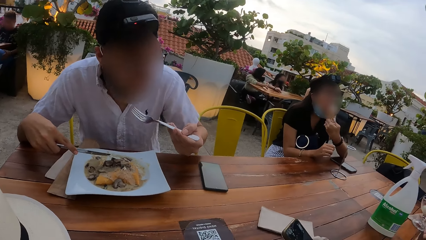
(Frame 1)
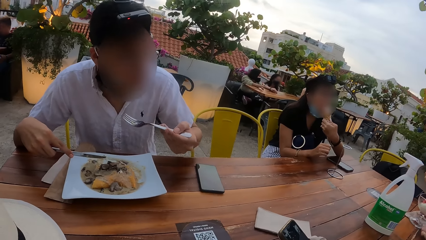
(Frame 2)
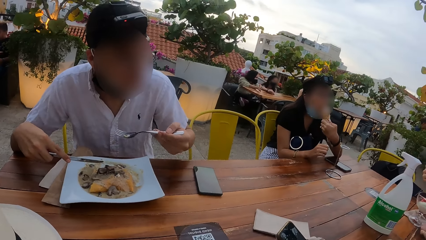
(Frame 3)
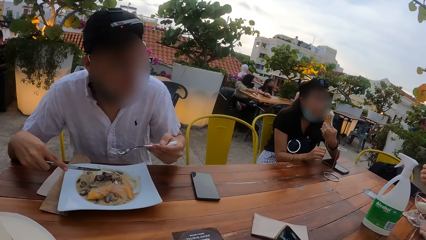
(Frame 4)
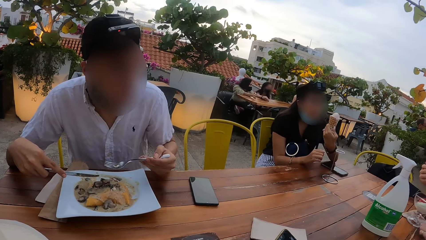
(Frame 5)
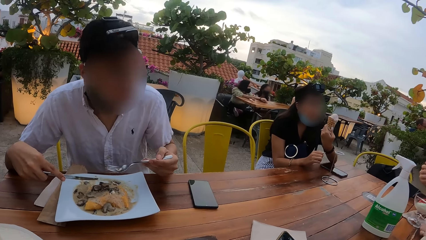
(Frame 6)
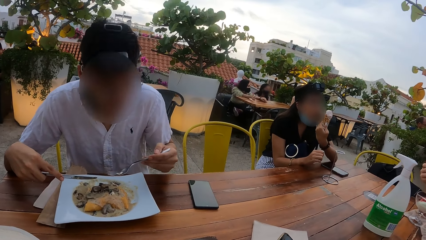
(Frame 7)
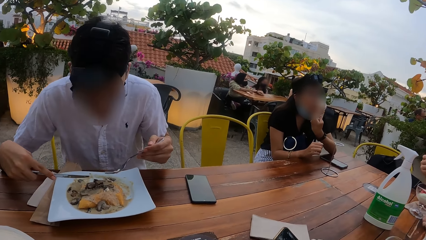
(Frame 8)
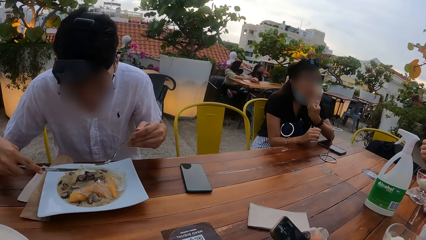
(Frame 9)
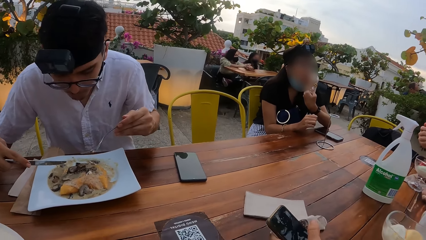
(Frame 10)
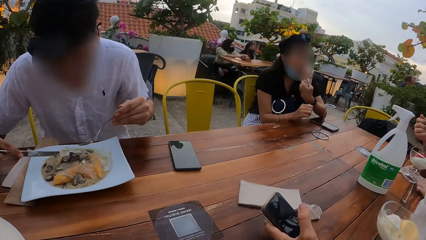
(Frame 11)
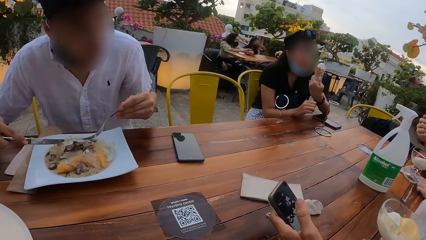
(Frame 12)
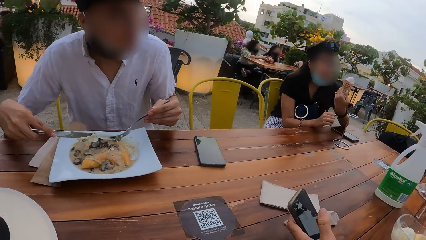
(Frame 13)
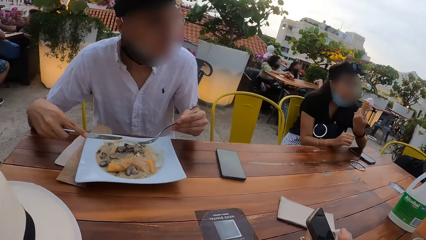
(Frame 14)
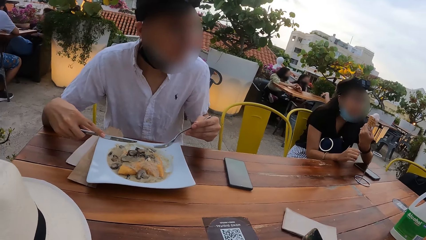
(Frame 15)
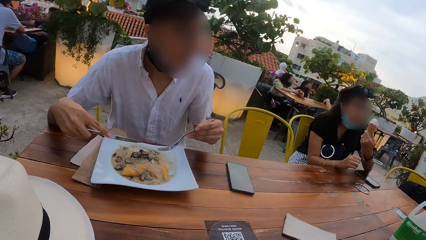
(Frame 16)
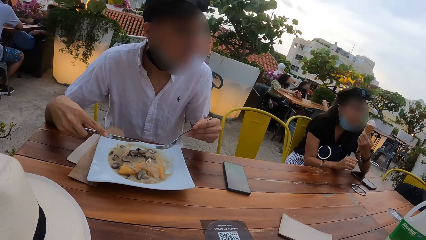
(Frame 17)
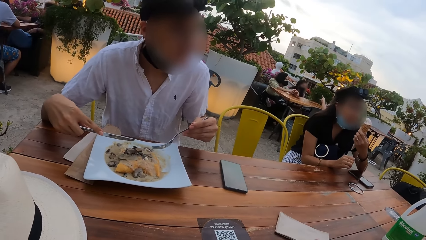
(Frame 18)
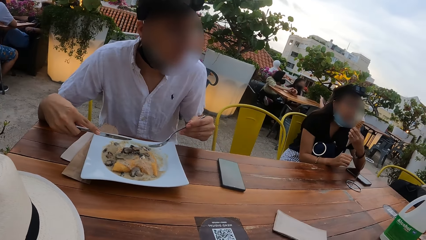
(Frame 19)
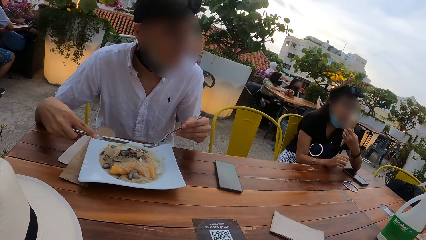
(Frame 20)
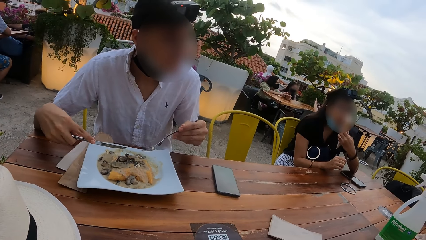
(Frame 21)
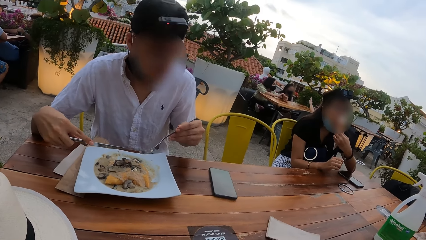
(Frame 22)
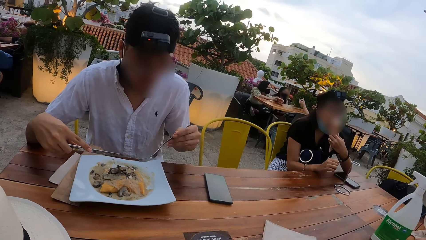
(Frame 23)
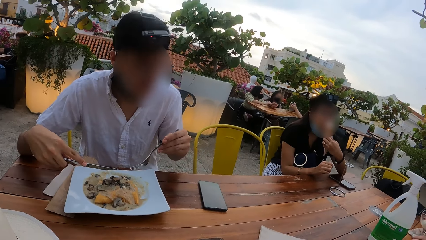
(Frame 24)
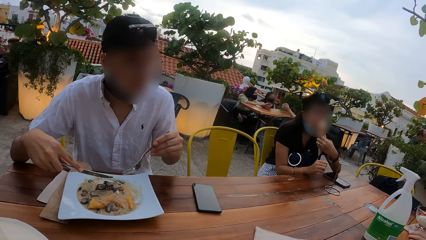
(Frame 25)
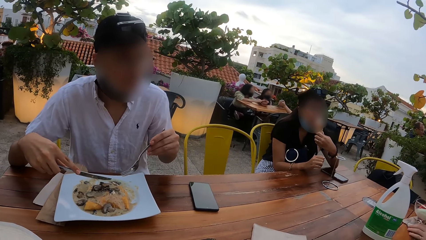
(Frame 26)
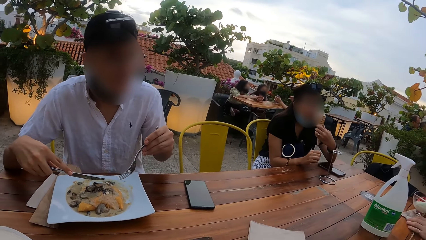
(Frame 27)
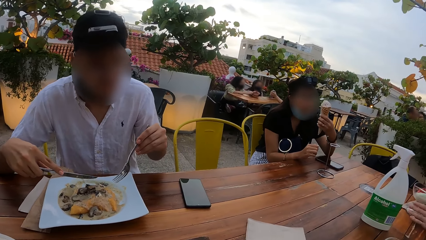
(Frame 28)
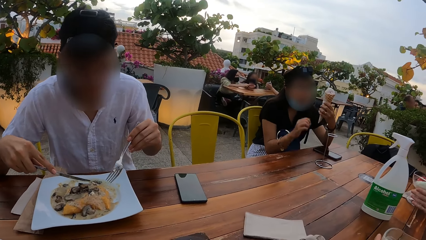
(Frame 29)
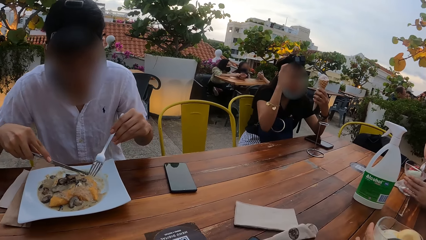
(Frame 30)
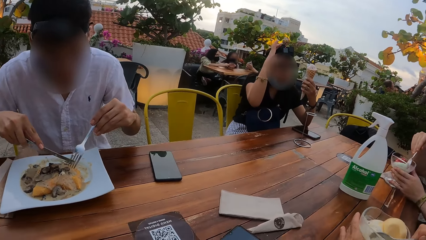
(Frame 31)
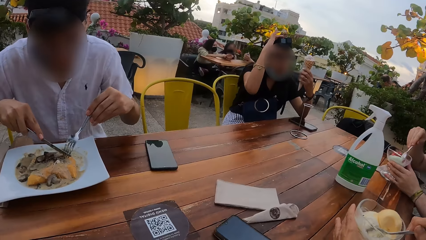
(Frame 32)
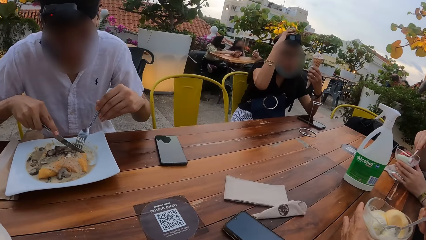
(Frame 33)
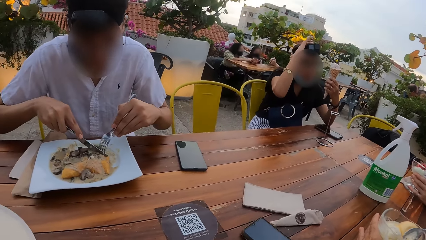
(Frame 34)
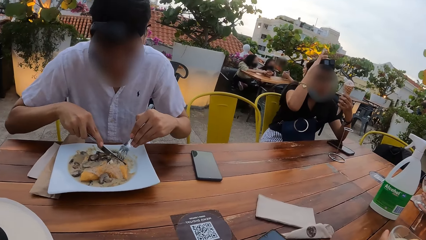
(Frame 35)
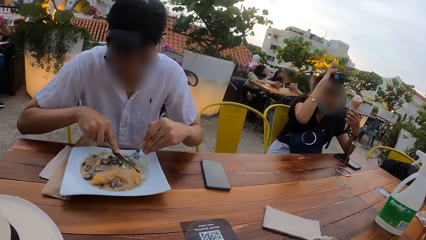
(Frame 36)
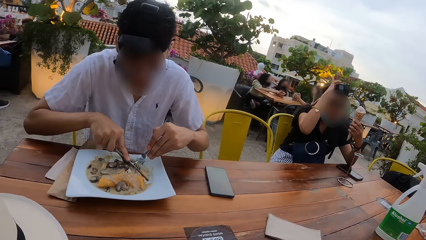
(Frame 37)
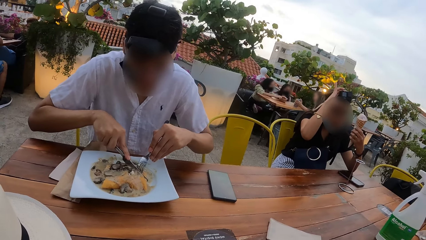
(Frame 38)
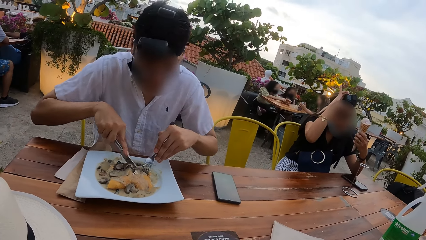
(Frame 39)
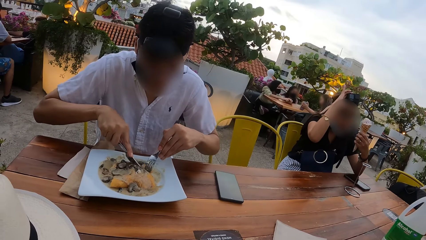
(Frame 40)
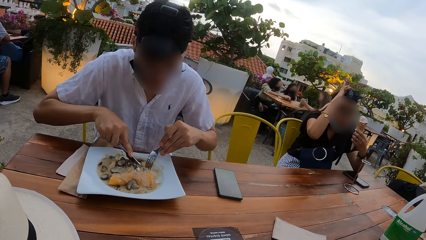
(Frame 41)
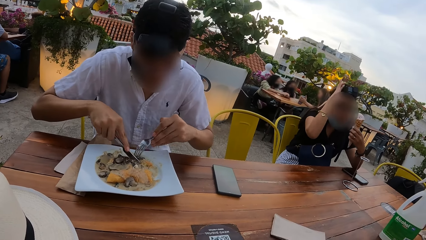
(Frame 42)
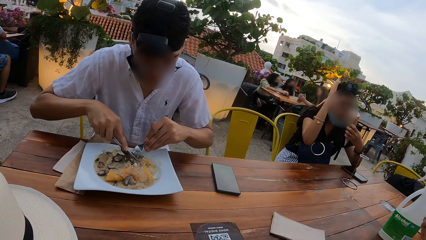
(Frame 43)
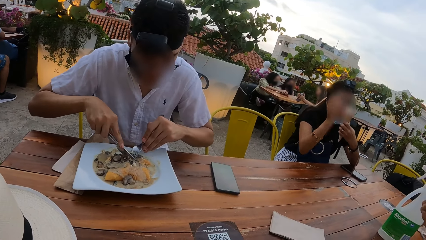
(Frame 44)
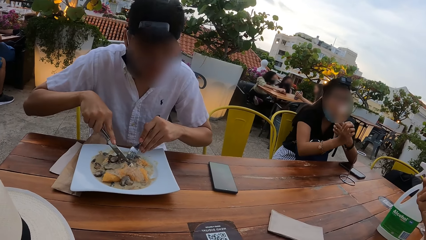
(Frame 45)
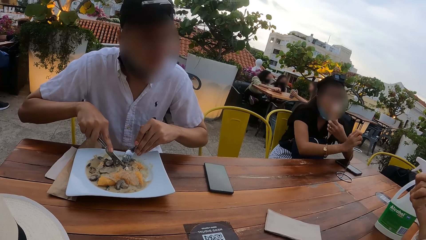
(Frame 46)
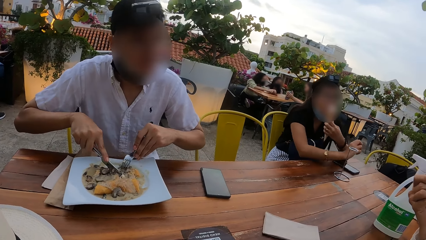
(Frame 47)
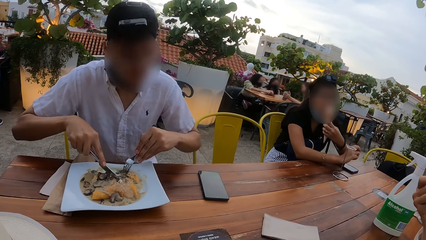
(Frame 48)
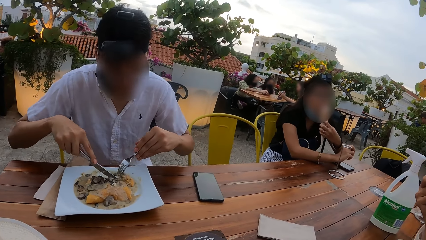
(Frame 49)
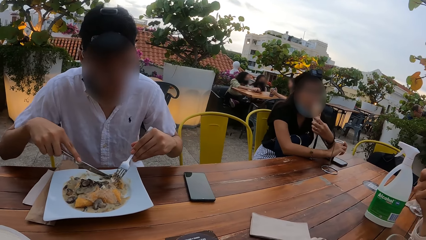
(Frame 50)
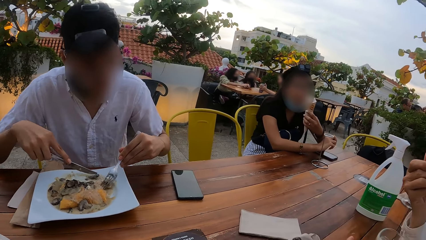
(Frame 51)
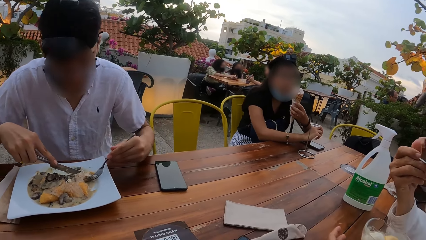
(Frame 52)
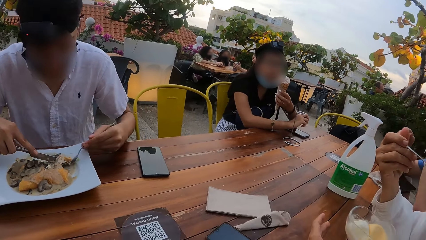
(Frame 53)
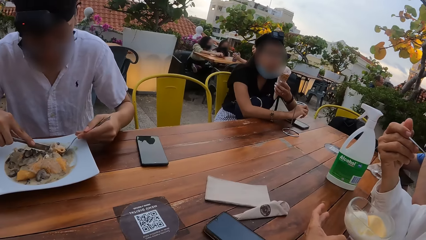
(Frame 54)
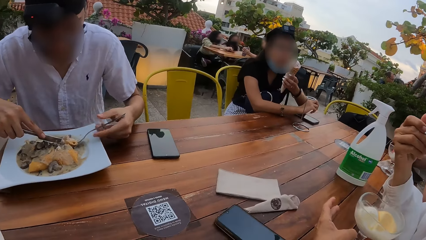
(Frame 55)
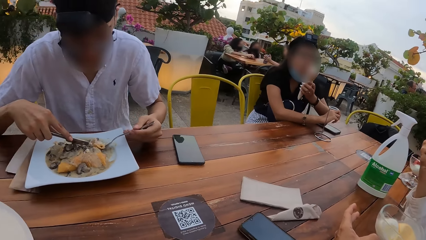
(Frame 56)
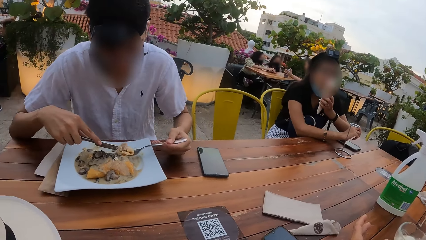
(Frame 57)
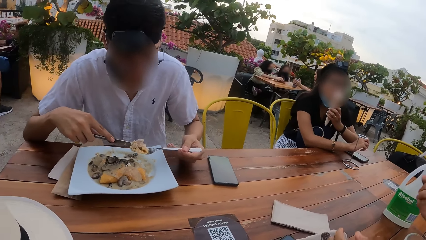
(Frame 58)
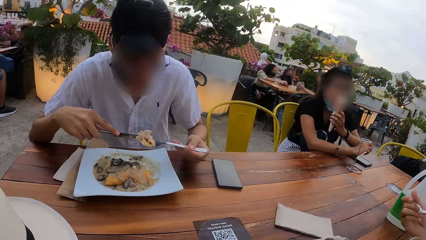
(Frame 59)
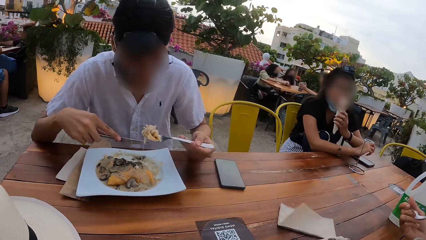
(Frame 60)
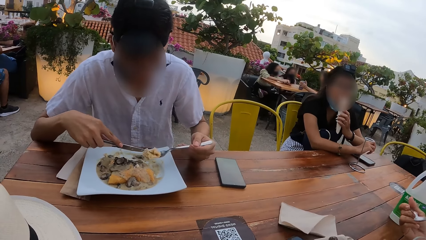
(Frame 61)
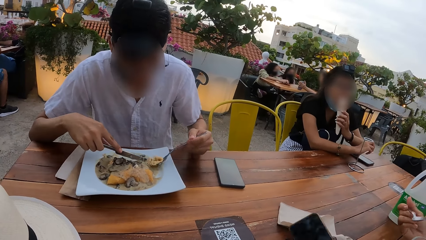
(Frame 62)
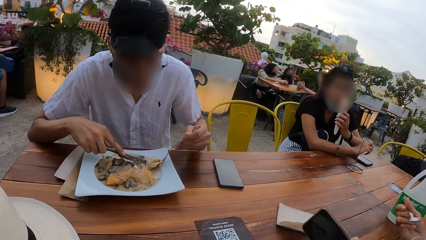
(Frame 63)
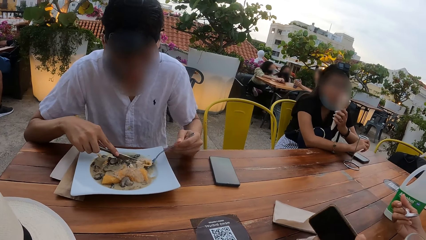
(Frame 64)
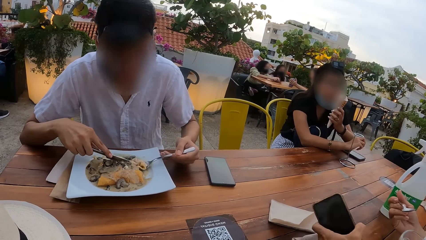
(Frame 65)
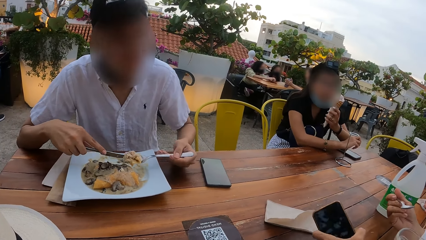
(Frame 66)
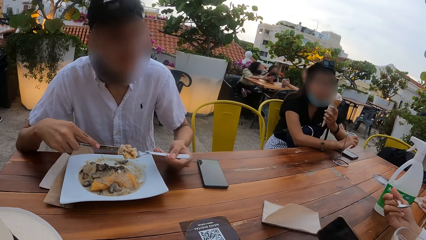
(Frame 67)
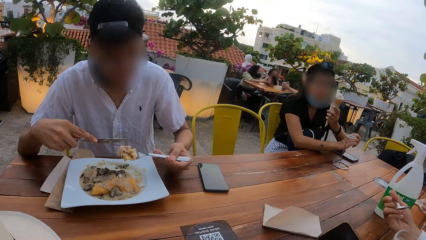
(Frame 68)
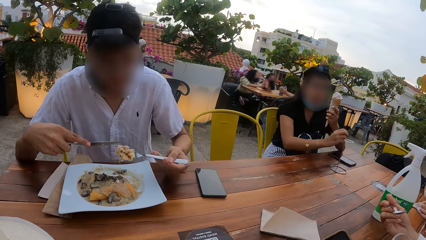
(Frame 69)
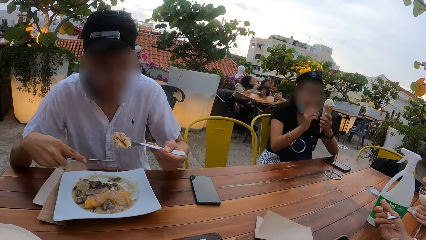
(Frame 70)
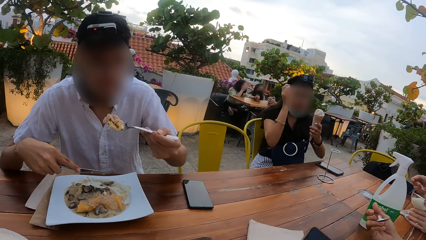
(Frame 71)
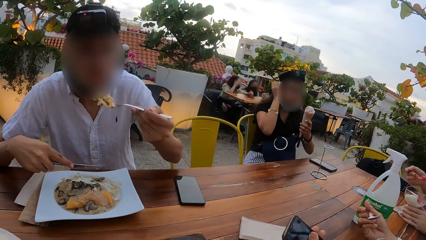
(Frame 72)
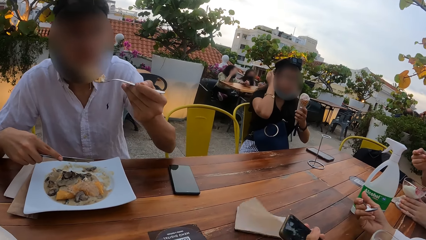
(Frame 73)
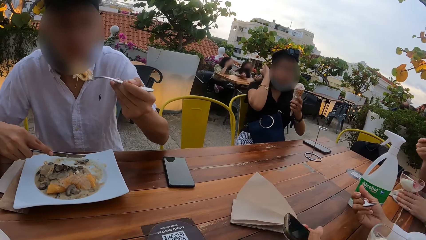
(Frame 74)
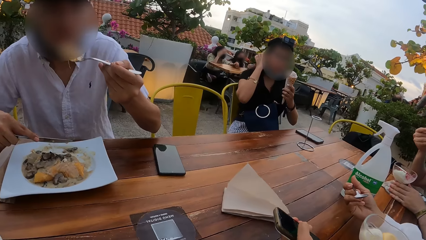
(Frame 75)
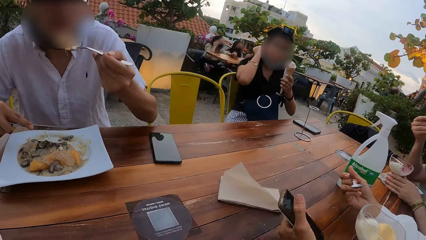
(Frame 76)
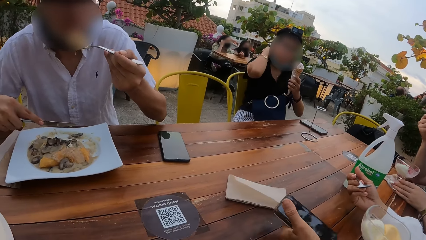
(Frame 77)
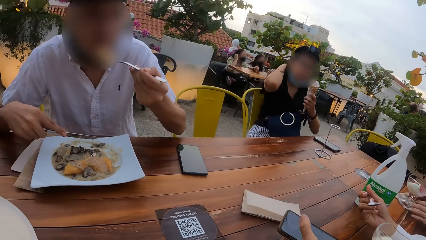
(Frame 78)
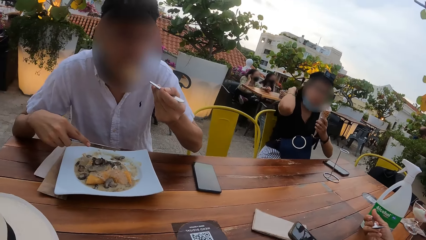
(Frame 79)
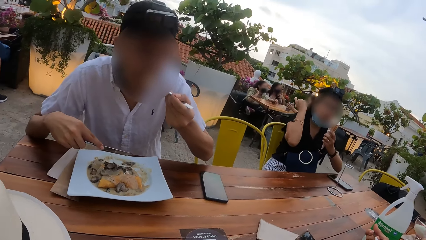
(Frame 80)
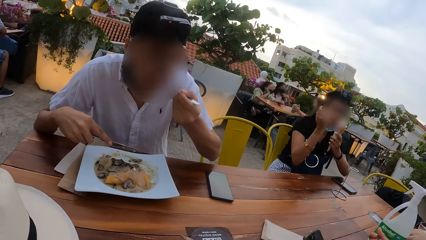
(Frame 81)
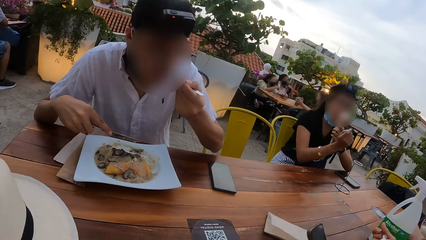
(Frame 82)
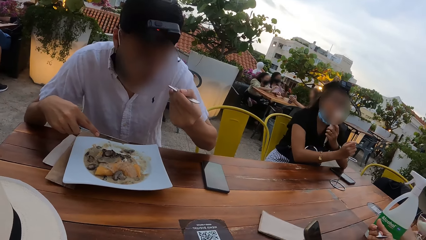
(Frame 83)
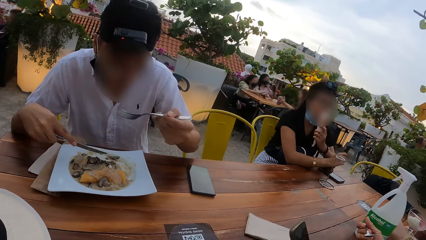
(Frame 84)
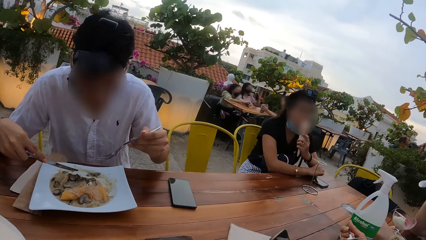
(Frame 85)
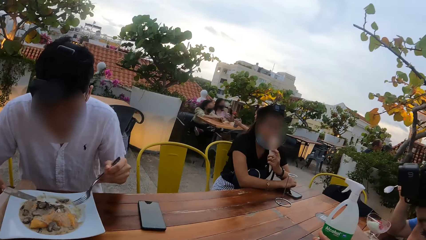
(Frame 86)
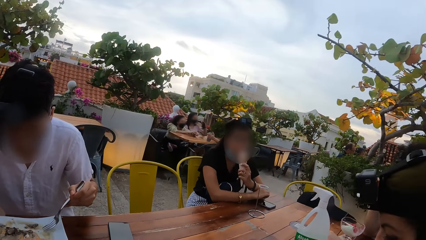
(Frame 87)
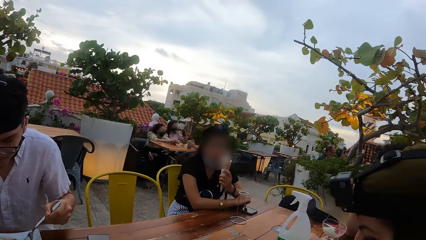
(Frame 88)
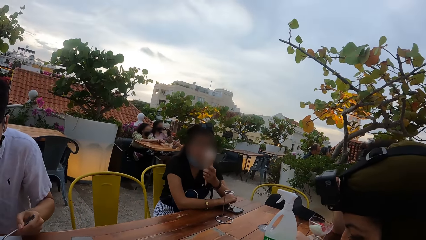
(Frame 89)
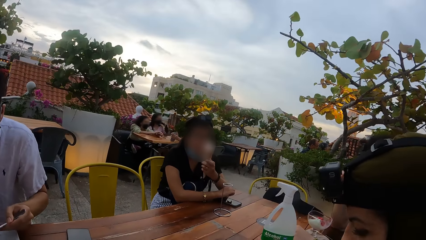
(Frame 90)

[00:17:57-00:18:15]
A woman drops the phone on the table with her left hand. A man holds the moo shu in the plate of moo shu on the table with the fork in his left hand. Another woman adjusts the head camera on her head with her right hand. The first woman scoops ice cream from the cup of ice cream on the table with the spoon in her right hand. Another man scoops ice cream from the cup of ice cream on the table with the spoon in his right hand. The first man cuts the moo shu in the plate of moo shu on the table with the knife in his right hand. The first woman puts the spoon of ice cream in her mouth with her right hand. The other woman places her right hand on the table. The first man scoops moo shu from the plate of moo shu on the table with the fork in his left hand. The first woman picks the phone from the table with her left hand. She presses the phone with her left hand. The other woman touches her hair with her right hand. The other man puts the spoon of ice cream in his mouth with his right hand. The first man puts the moo shu on the fork in his mouth with his left hand. The other woman places her right hand on the table.
